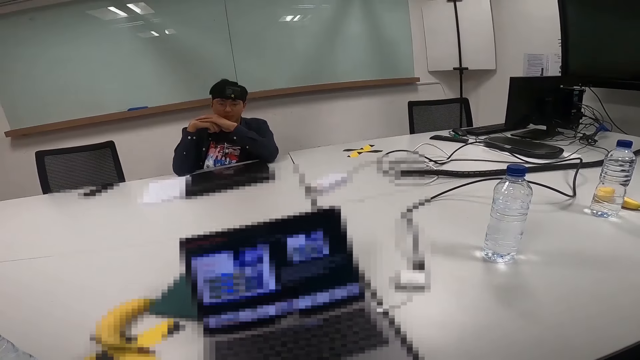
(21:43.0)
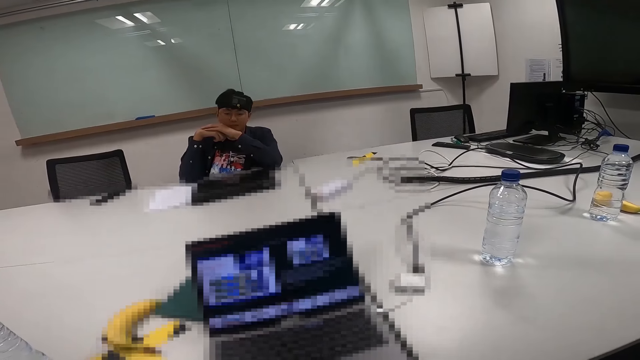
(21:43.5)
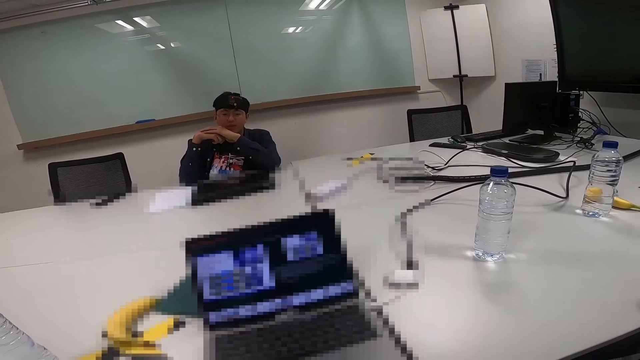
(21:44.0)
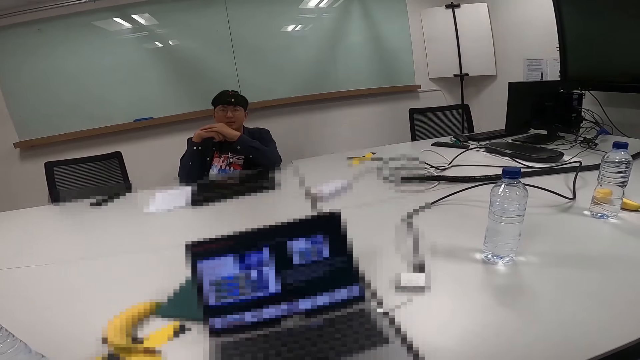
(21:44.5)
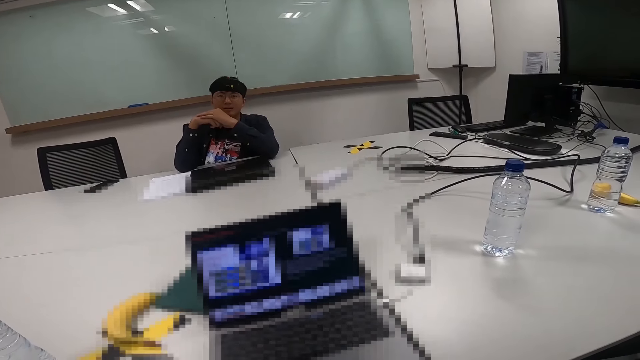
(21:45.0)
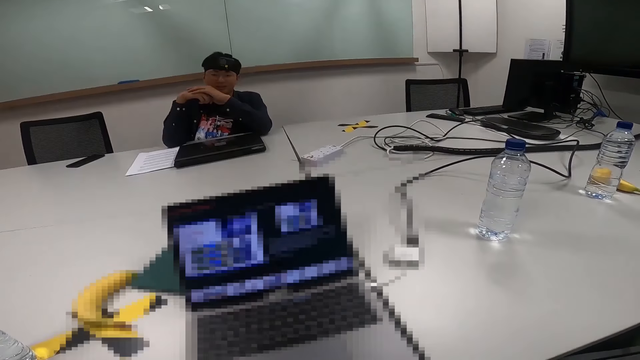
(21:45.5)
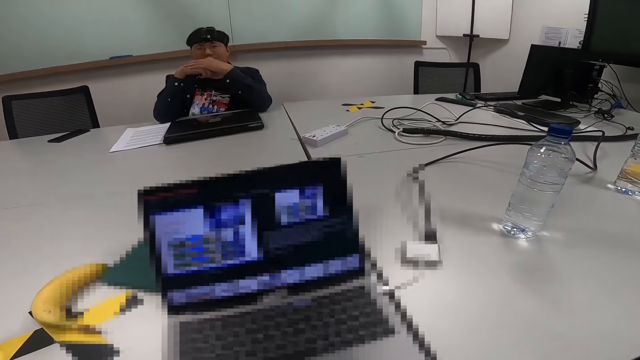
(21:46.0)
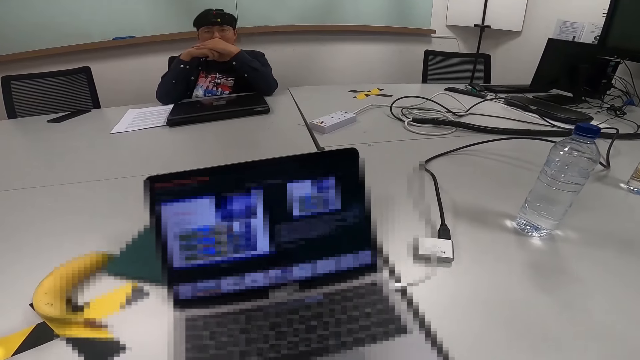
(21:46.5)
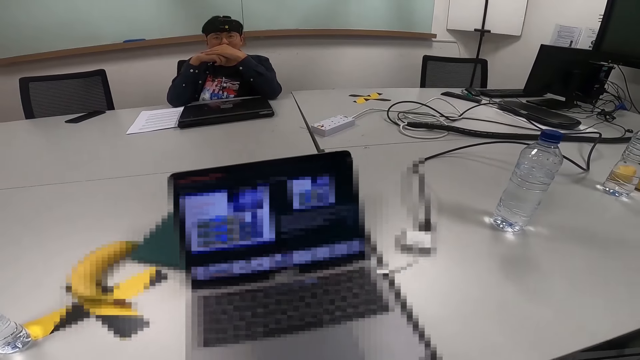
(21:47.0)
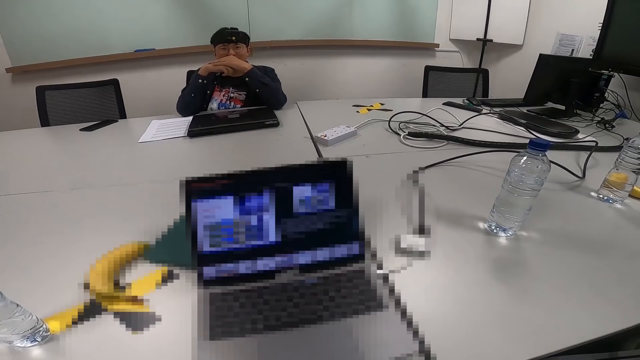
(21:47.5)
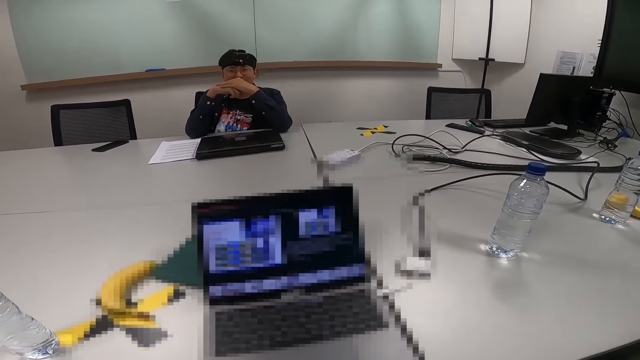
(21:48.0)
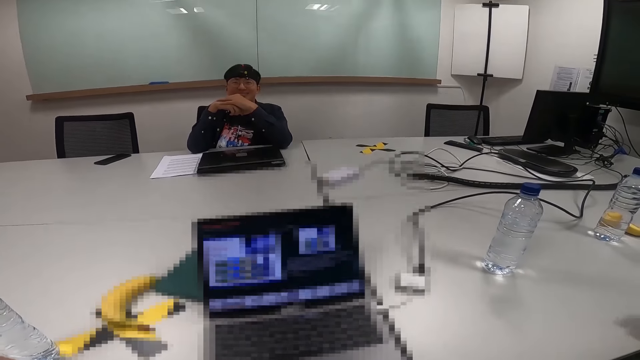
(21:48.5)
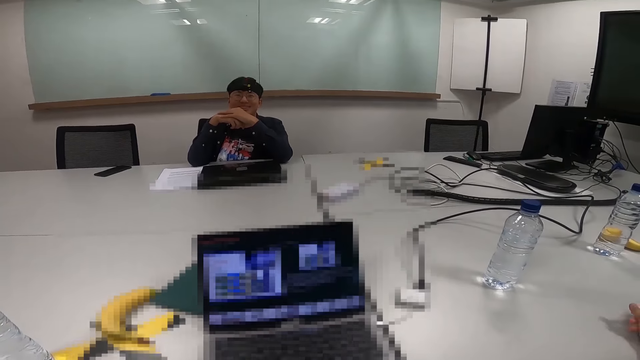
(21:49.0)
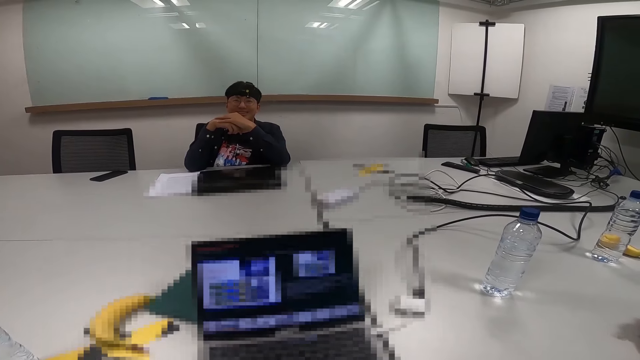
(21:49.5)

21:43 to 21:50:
The camera wearer stops scrolling.

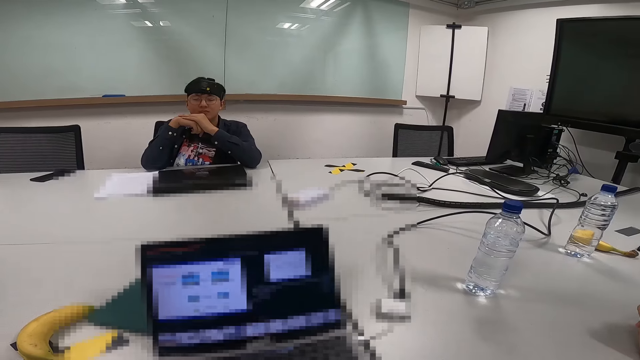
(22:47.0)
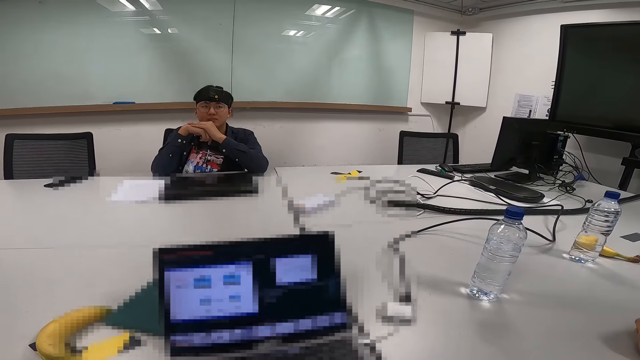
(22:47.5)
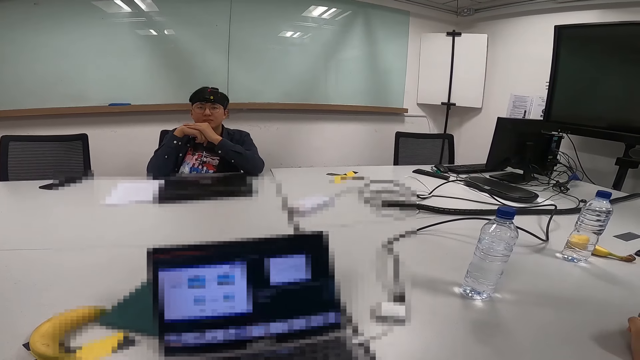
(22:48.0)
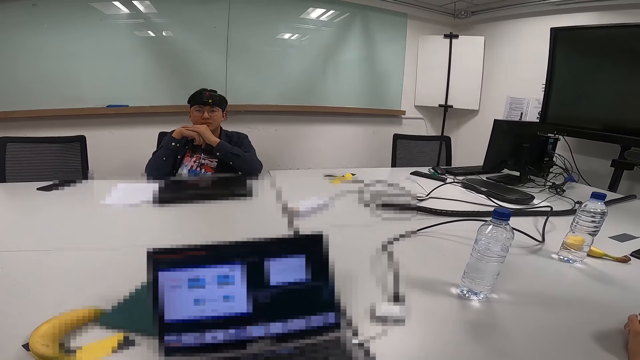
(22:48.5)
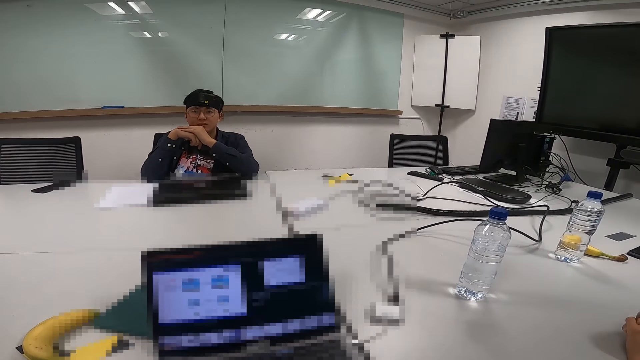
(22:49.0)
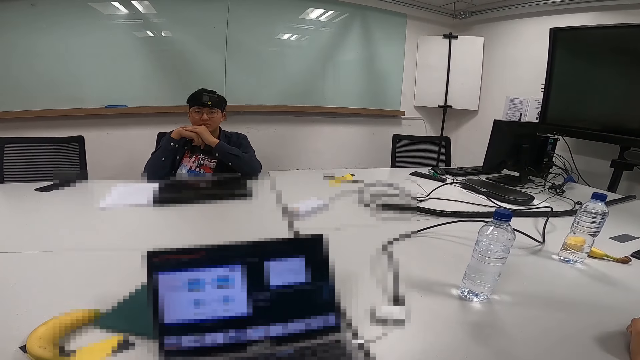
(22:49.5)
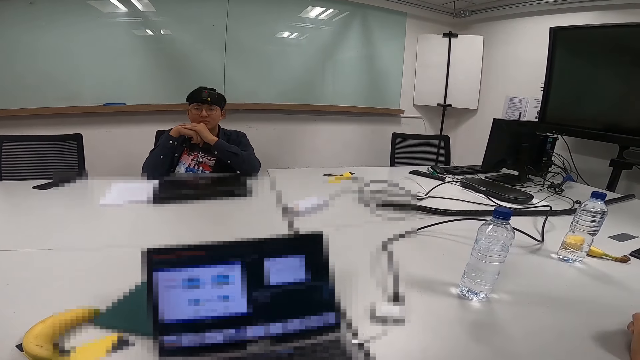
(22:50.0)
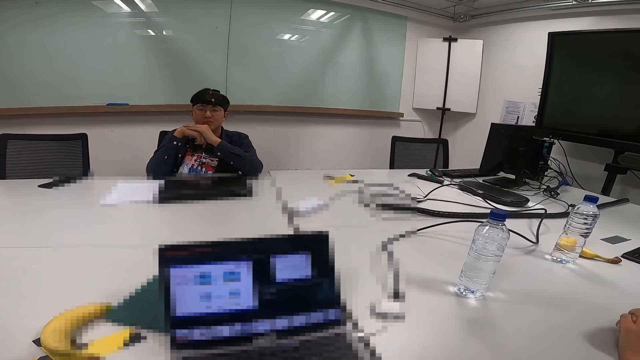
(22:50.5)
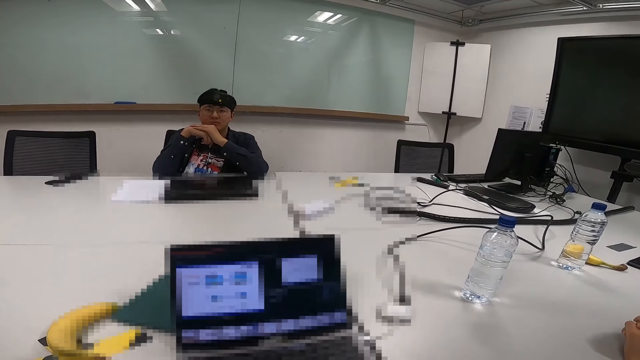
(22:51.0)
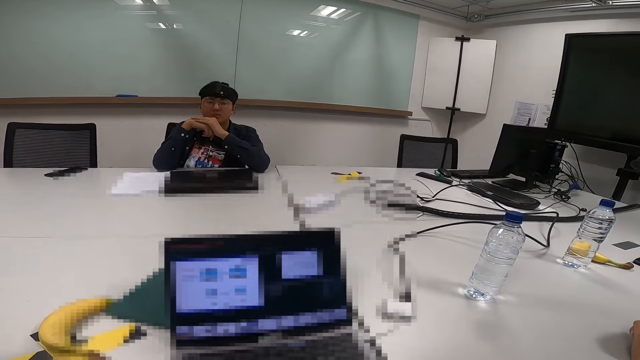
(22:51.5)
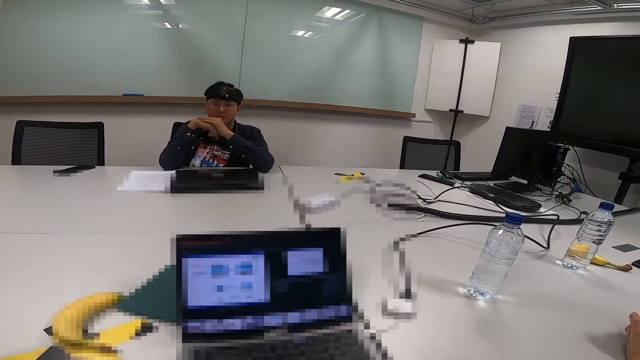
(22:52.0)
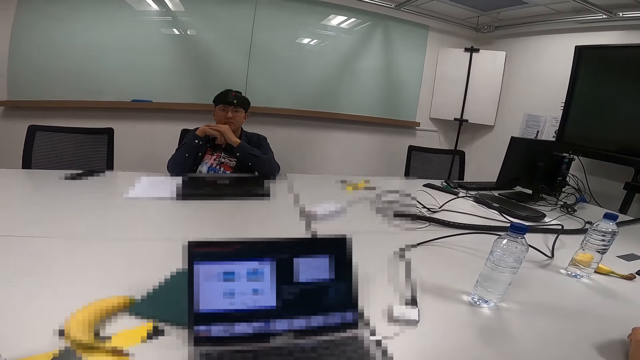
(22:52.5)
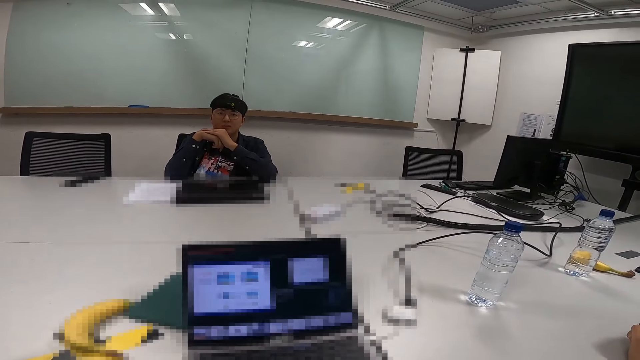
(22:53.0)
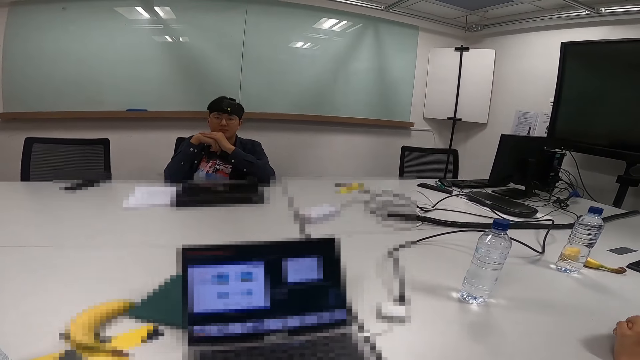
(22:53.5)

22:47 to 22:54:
A man nods the head.

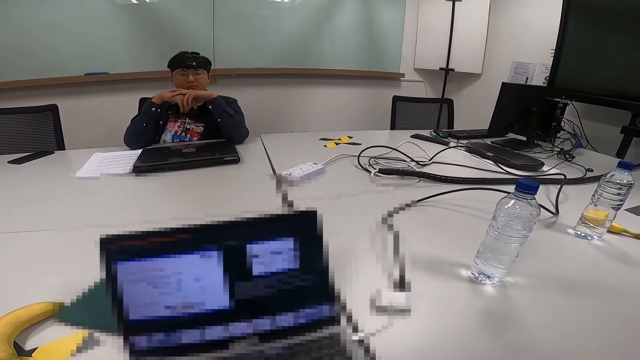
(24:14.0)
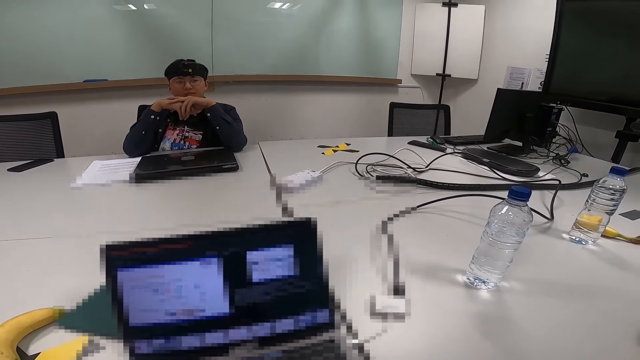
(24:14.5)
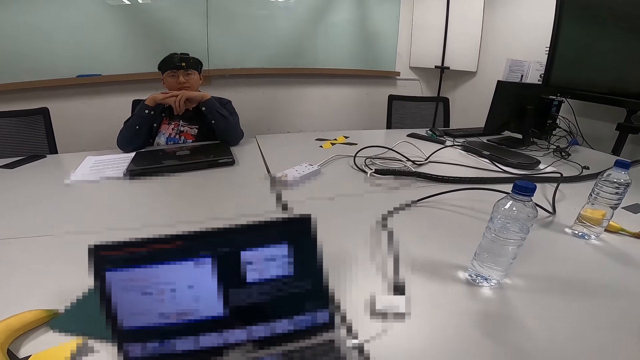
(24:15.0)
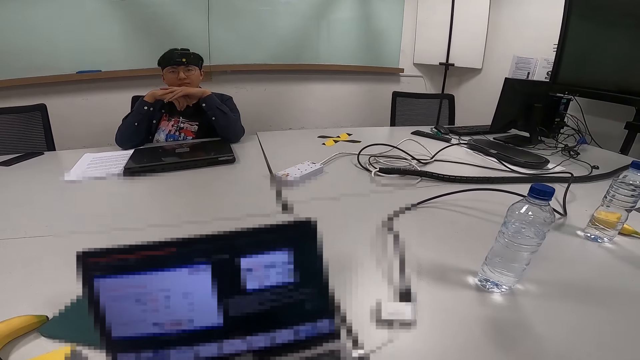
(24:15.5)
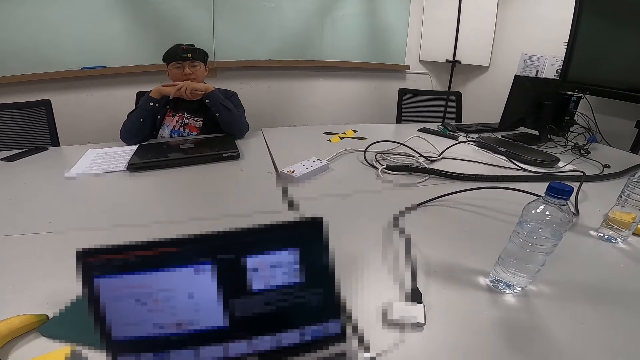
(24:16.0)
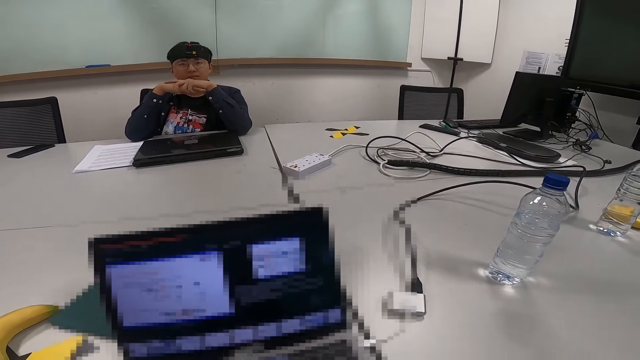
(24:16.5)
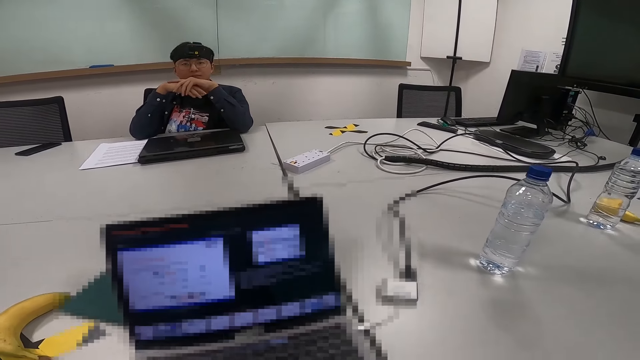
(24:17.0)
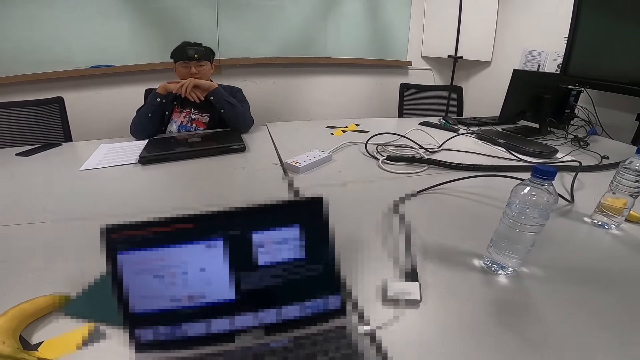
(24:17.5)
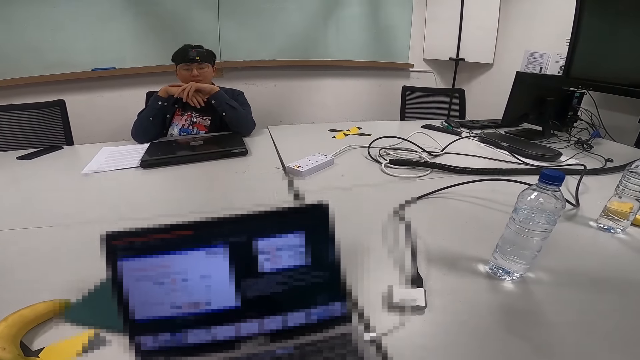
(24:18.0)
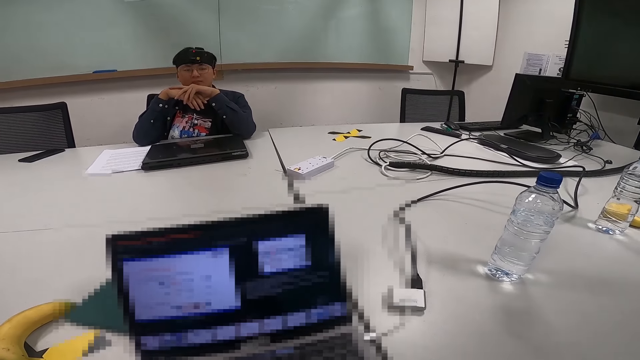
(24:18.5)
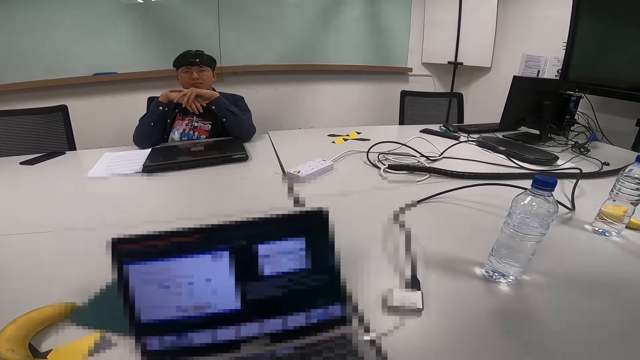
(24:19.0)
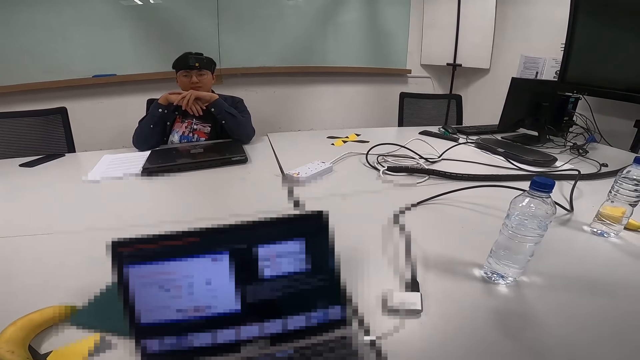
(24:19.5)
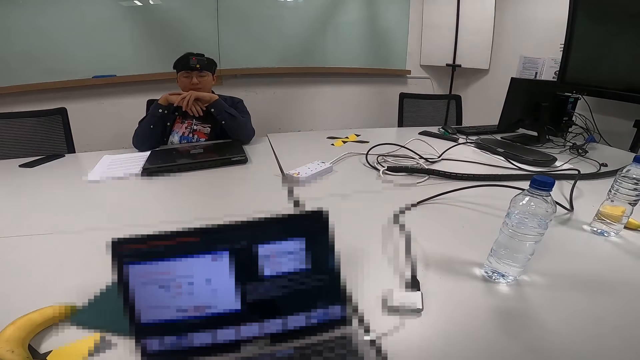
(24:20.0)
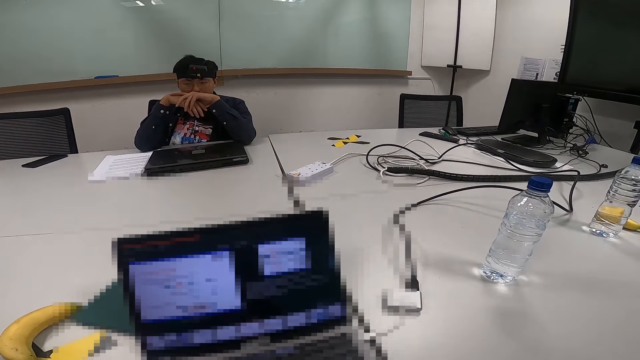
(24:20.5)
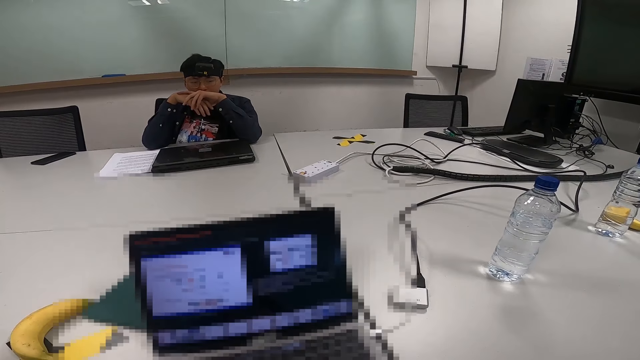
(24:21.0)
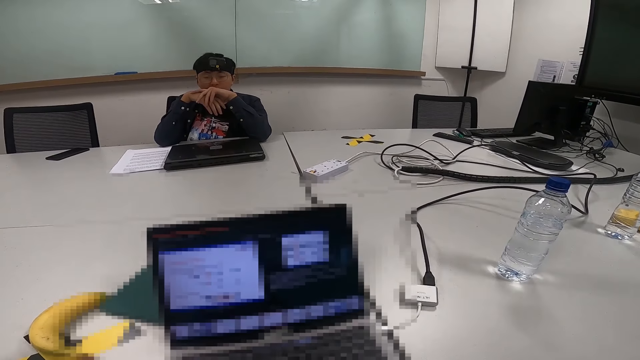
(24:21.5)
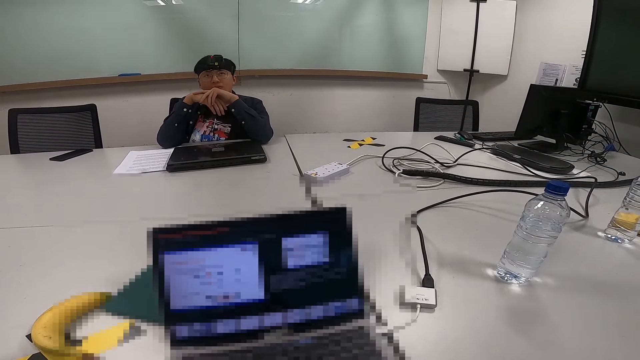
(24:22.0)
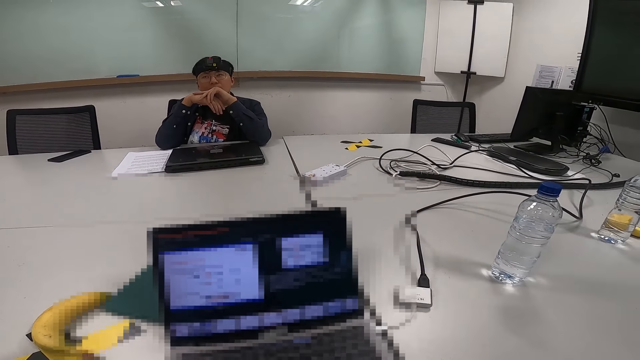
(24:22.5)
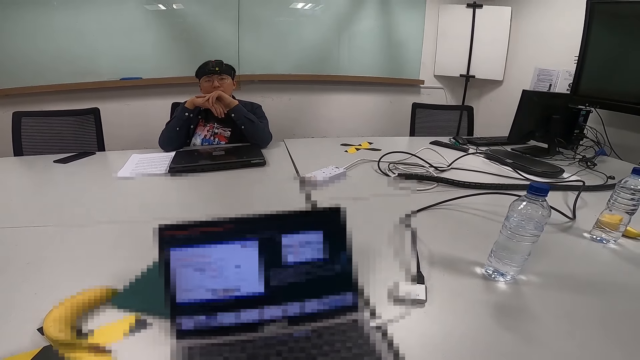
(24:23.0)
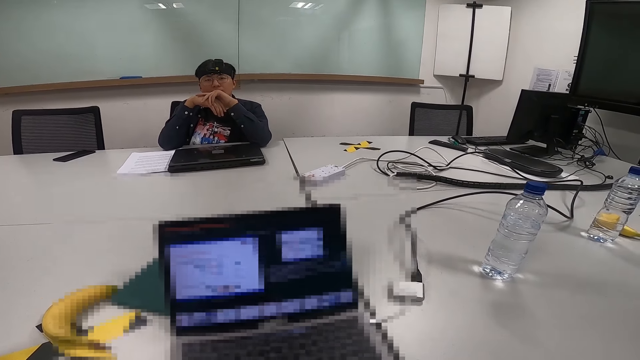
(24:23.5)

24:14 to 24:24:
A man moves his fingers.
